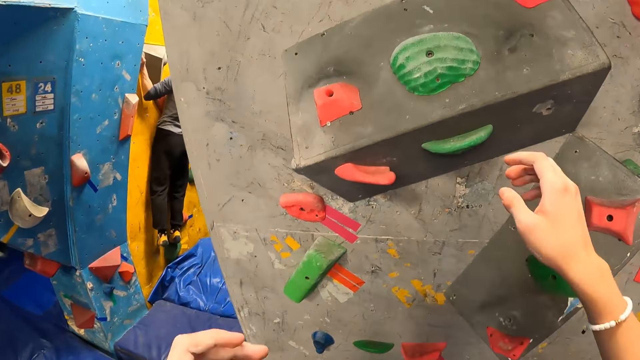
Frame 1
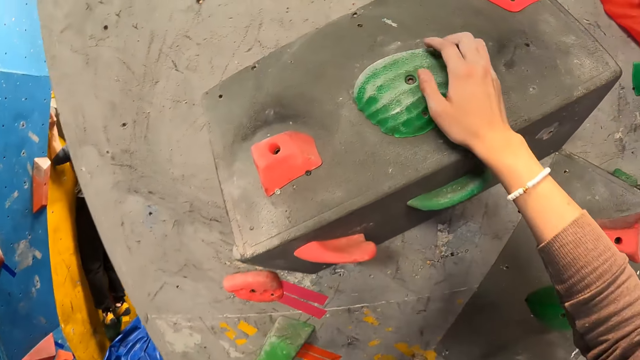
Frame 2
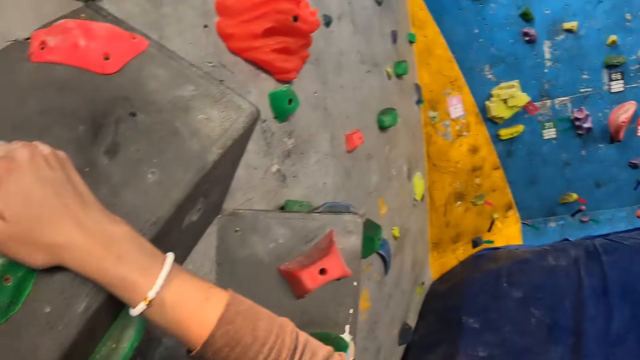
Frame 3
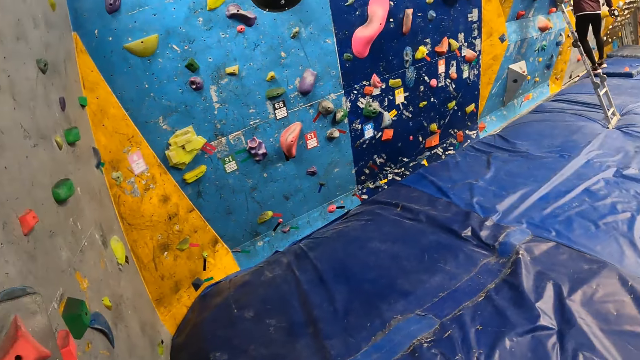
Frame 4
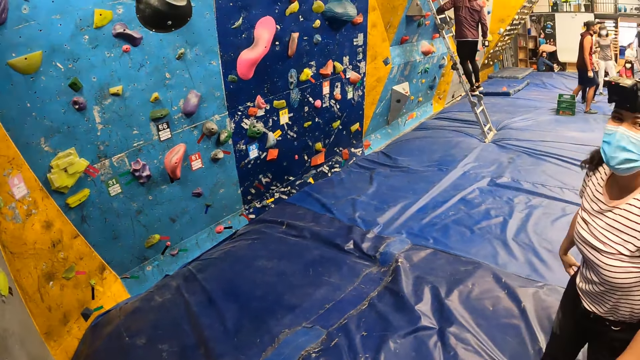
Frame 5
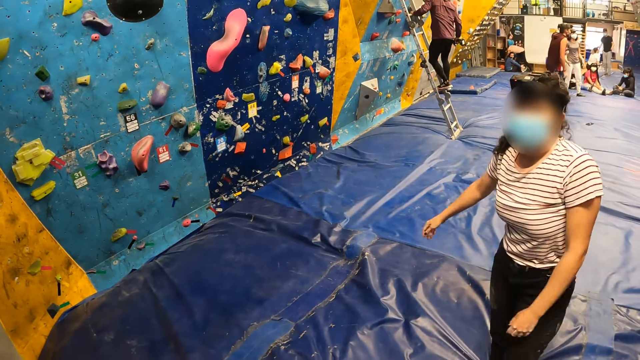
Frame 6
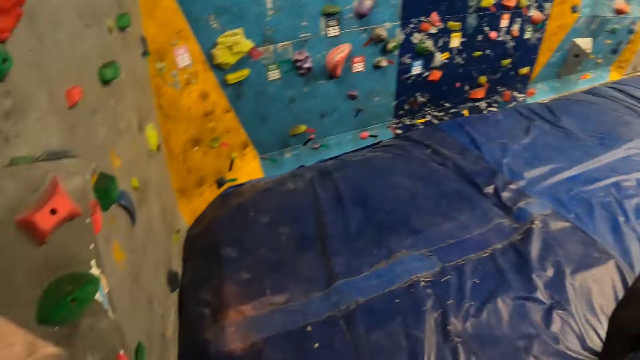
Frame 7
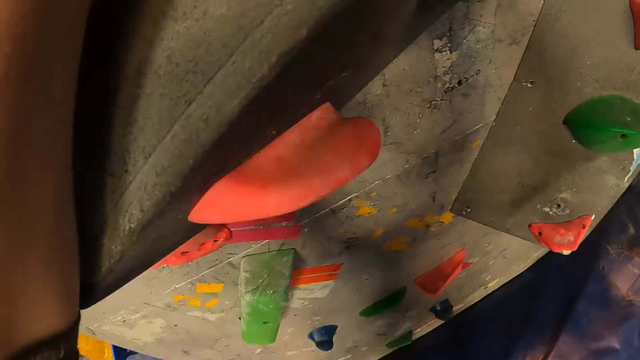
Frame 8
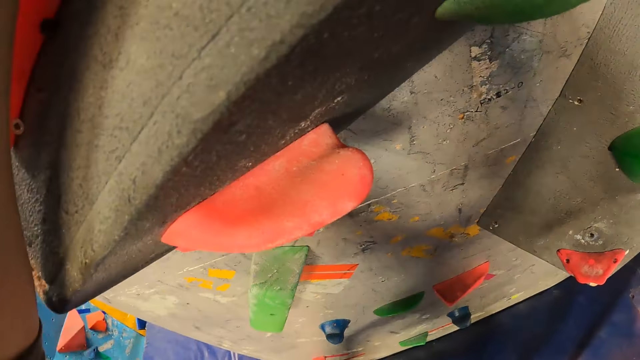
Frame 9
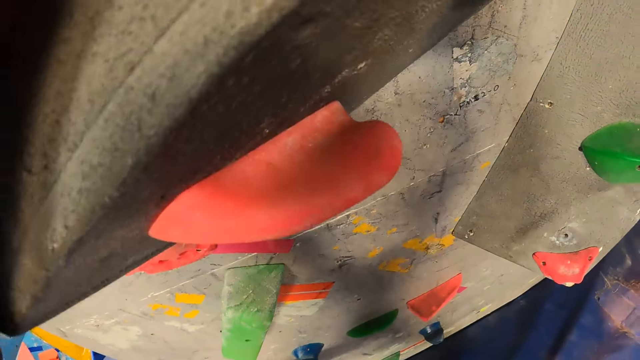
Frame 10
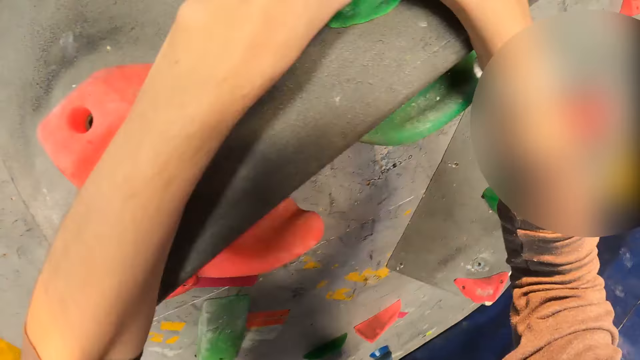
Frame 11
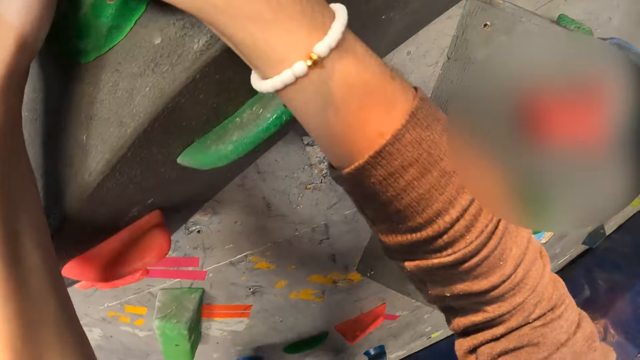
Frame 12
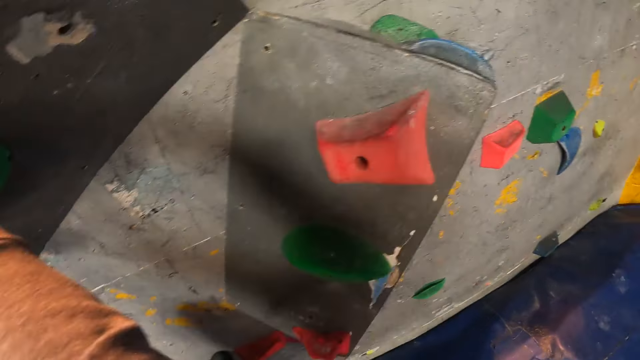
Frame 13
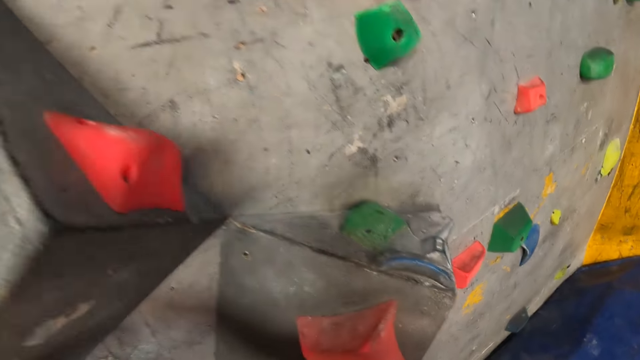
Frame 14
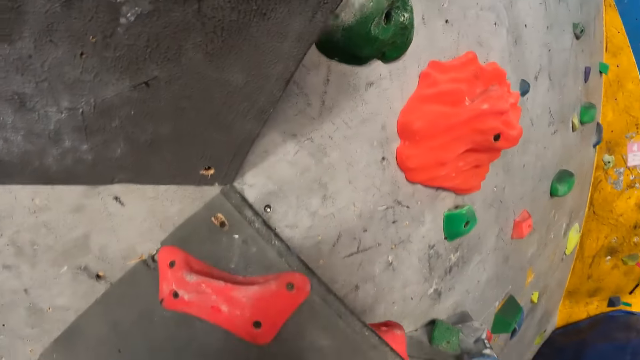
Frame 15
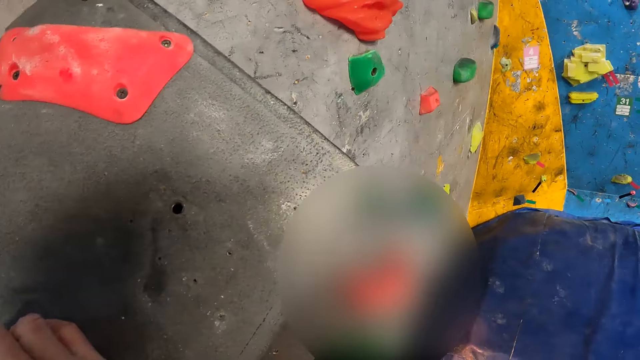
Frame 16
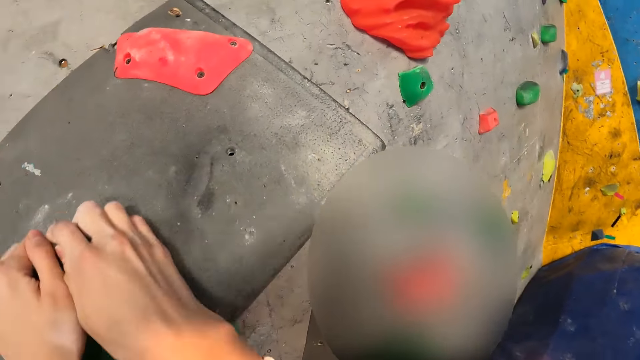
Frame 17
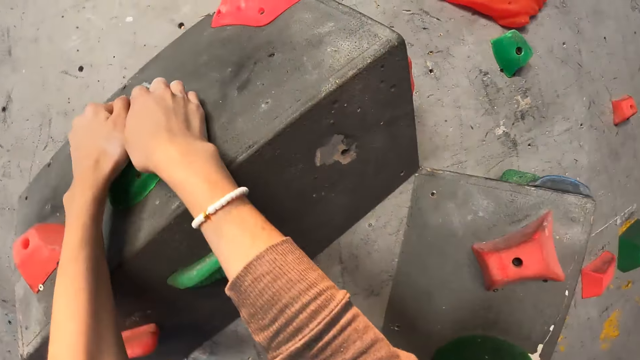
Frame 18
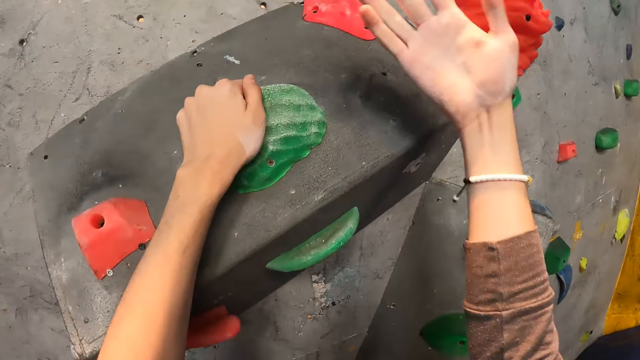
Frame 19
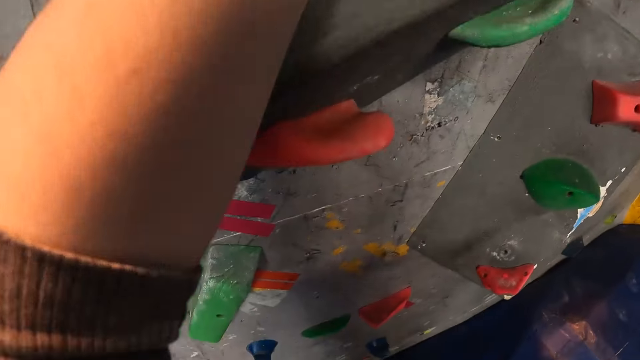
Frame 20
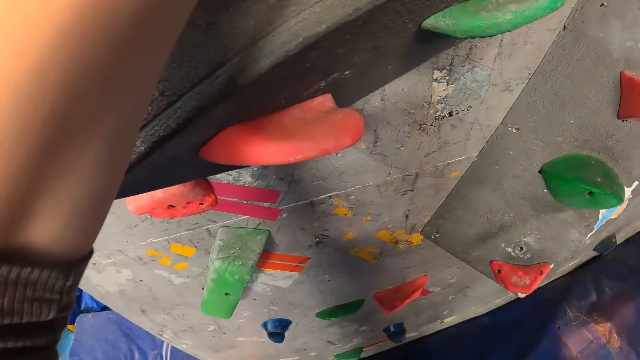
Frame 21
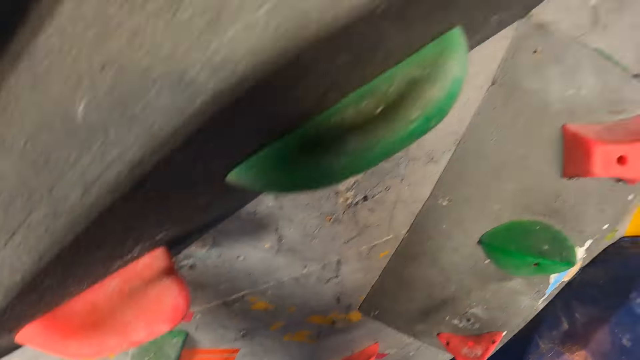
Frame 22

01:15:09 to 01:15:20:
The camera wearer looks around the game. They climb the rock wall with both hands. They play the climbing game.

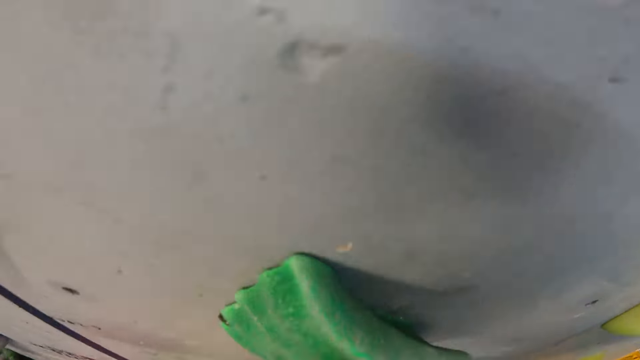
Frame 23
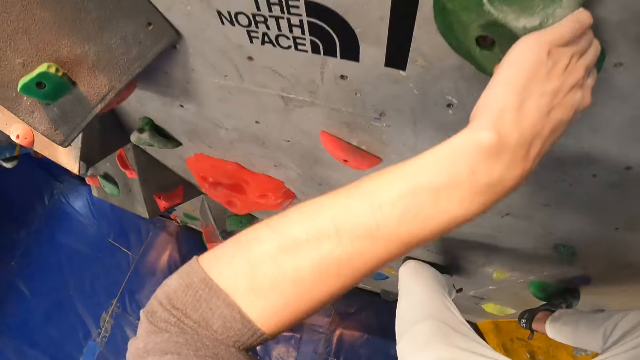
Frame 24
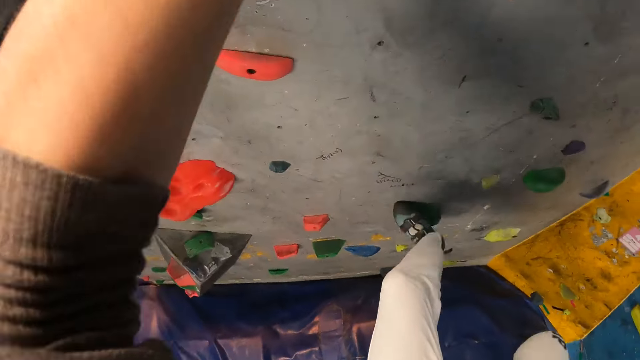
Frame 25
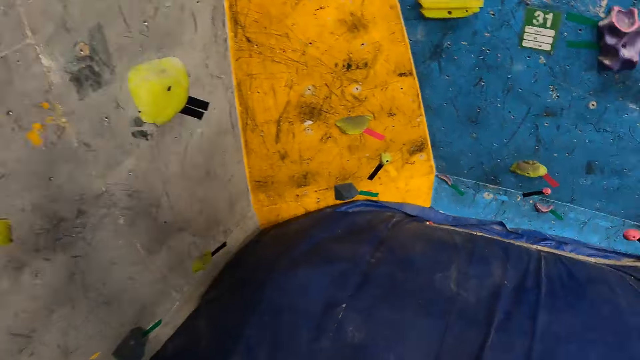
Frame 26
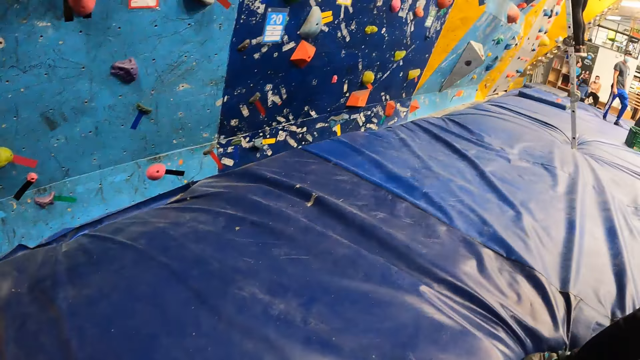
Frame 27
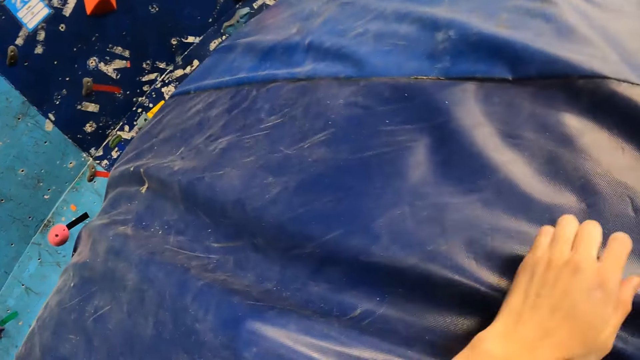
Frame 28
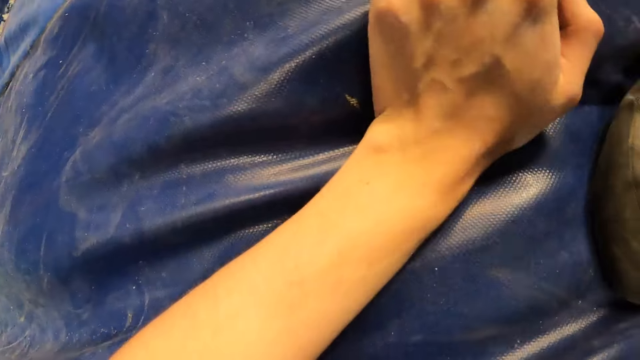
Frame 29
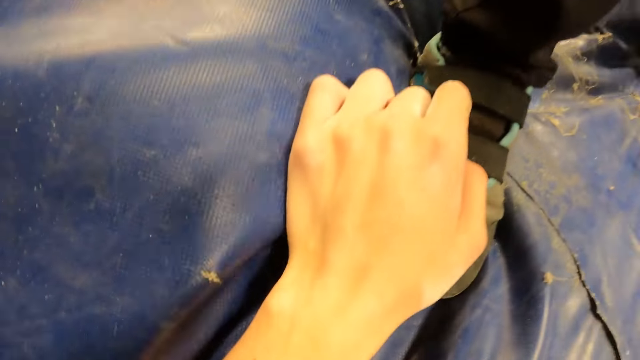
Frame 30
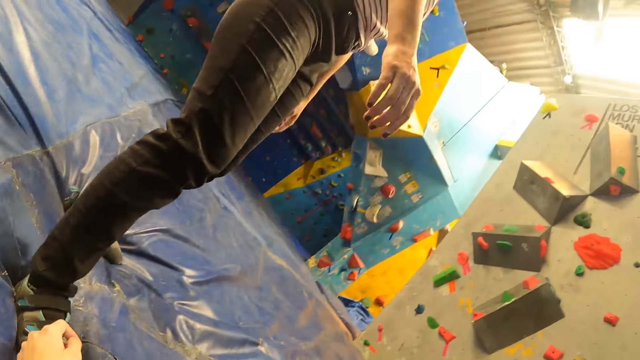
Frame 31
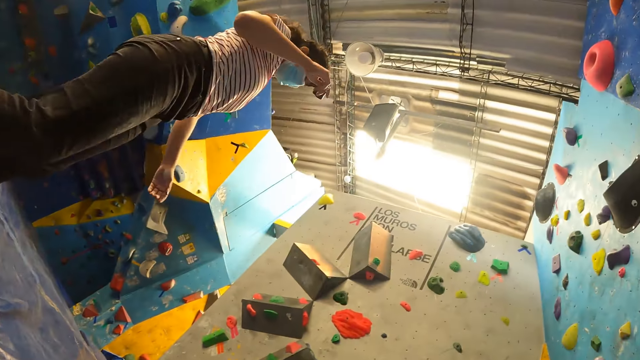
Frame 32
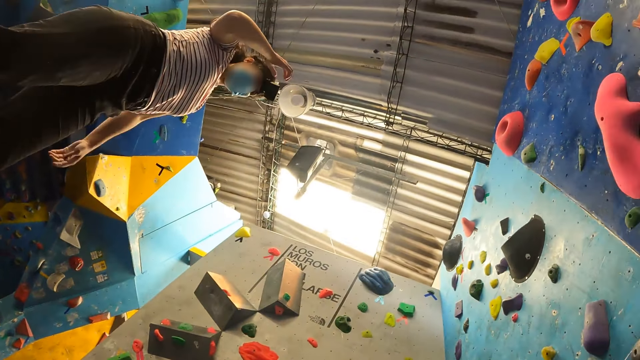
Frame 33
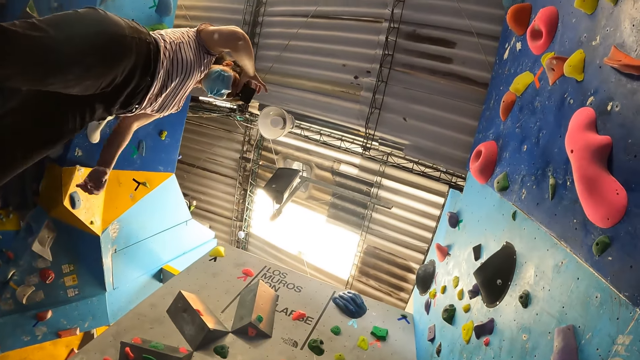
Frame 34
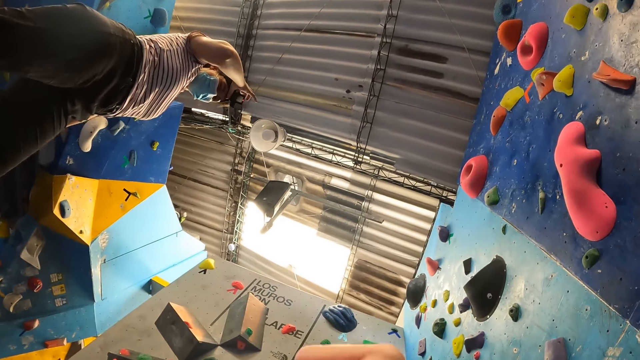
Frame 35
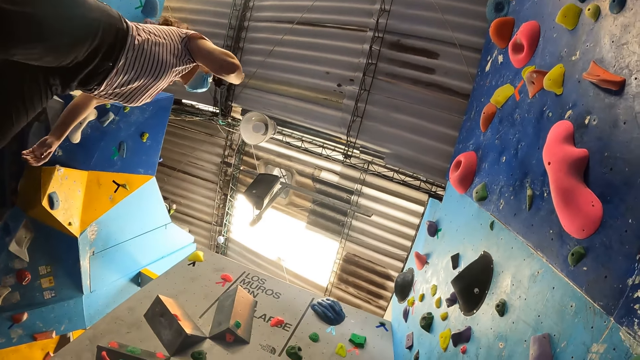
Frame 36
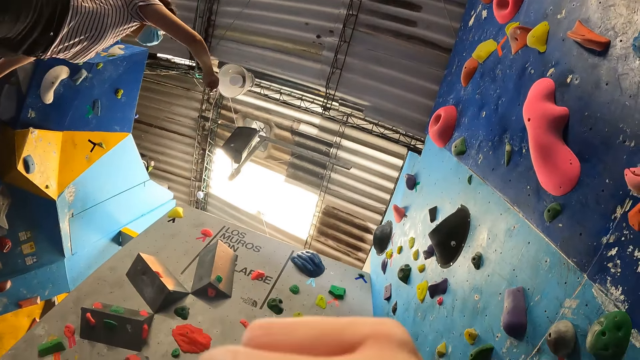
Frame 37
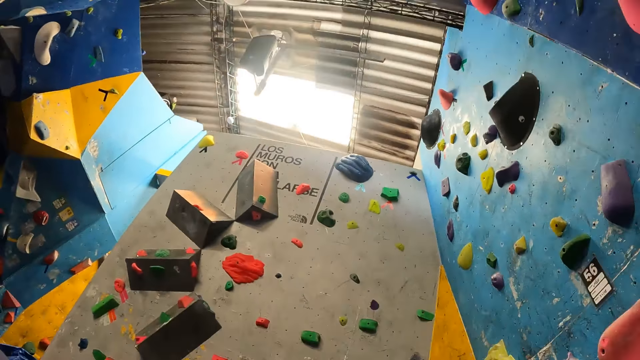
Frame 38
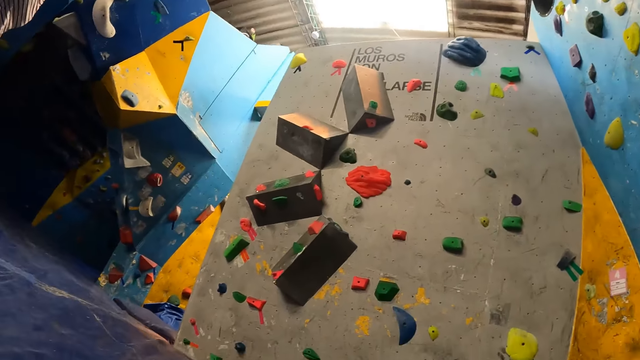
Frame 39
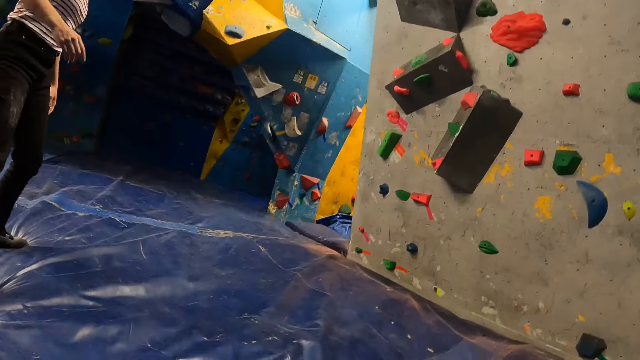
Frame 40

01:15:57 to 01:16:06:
The camera wearer jumps down from the rock wall. They look around the gym.
